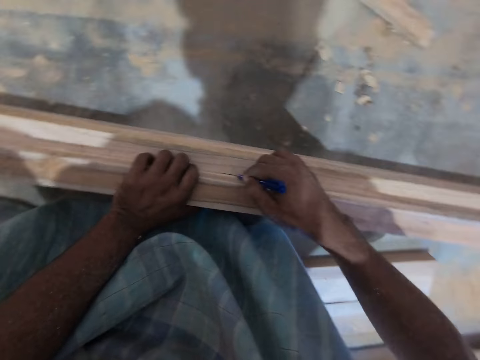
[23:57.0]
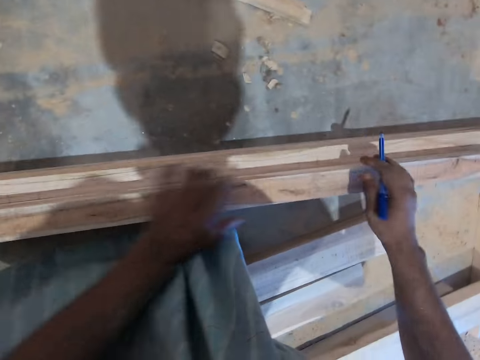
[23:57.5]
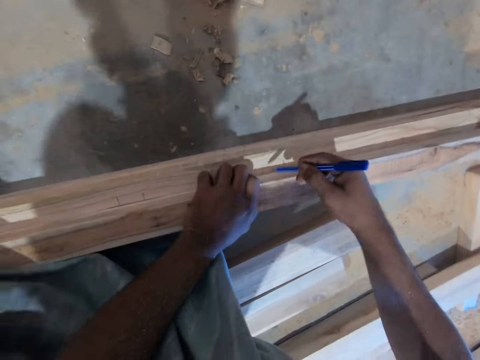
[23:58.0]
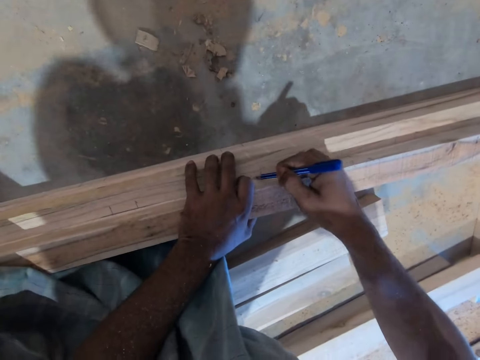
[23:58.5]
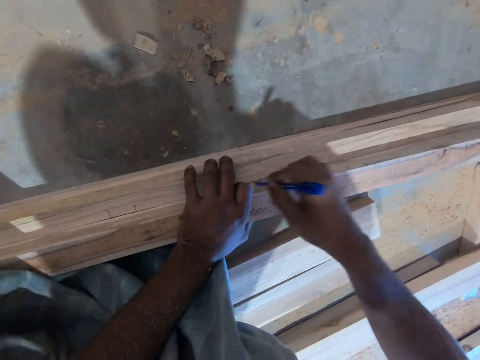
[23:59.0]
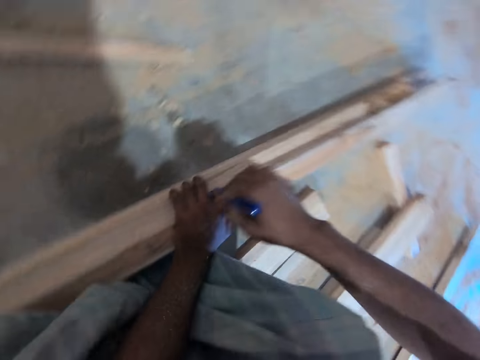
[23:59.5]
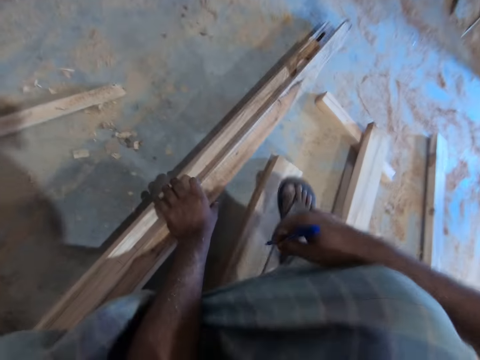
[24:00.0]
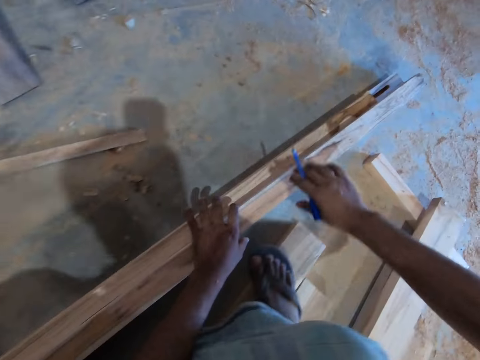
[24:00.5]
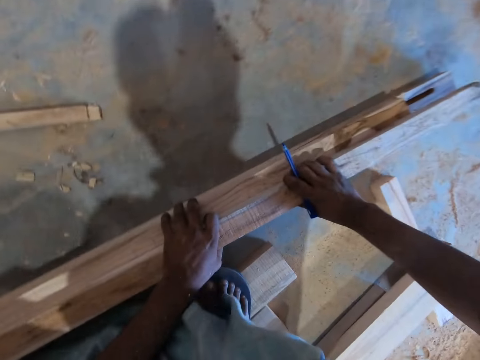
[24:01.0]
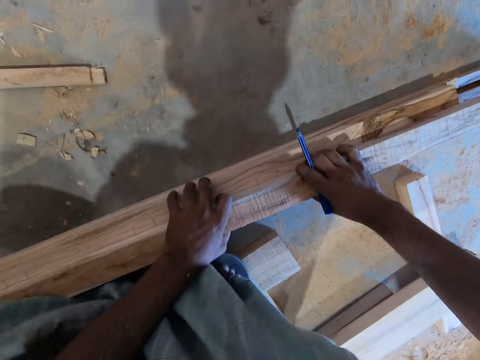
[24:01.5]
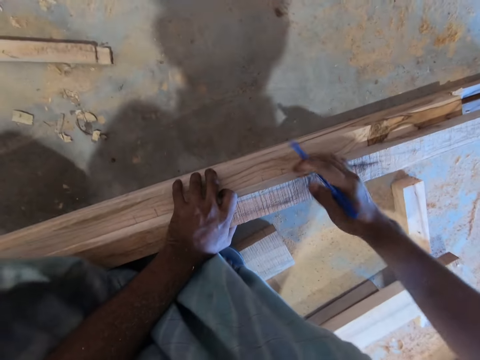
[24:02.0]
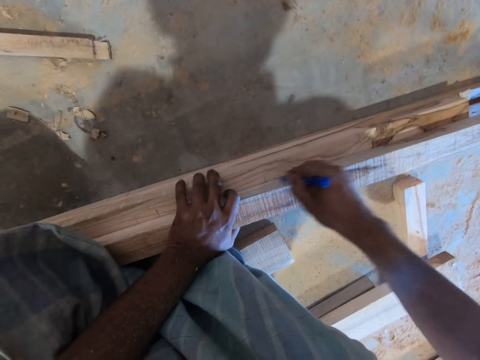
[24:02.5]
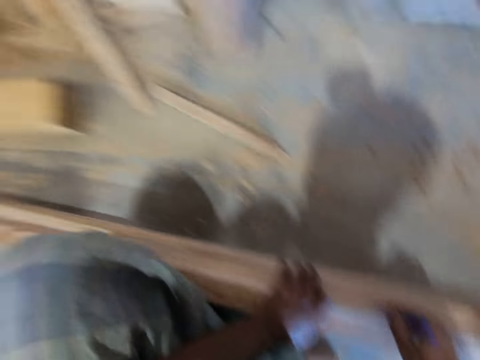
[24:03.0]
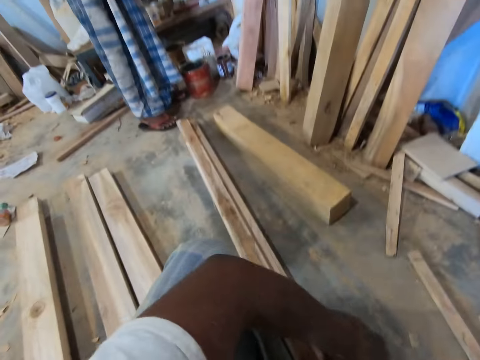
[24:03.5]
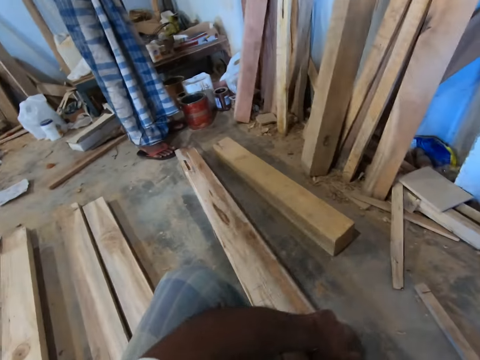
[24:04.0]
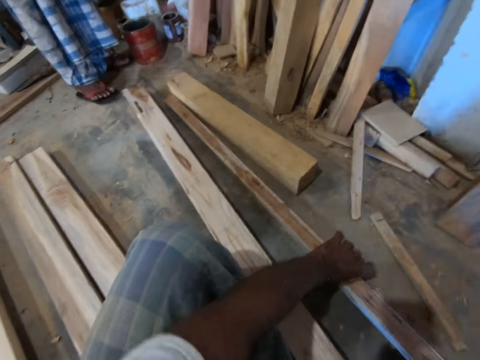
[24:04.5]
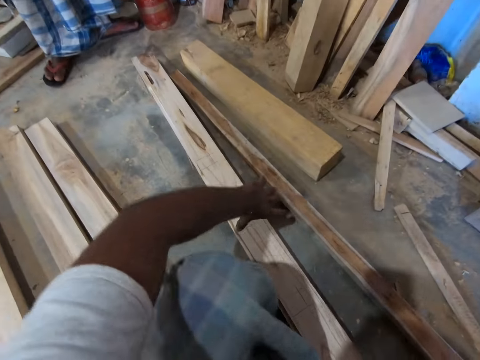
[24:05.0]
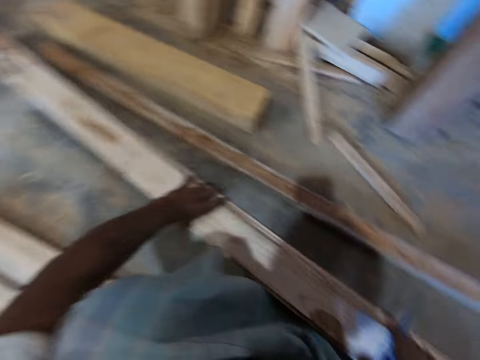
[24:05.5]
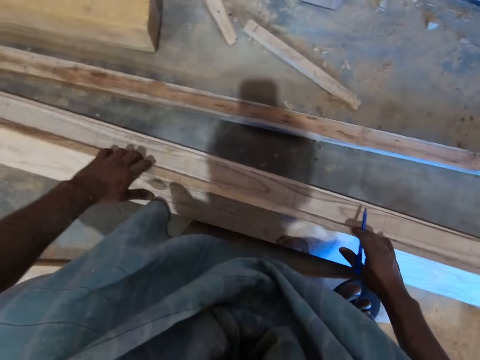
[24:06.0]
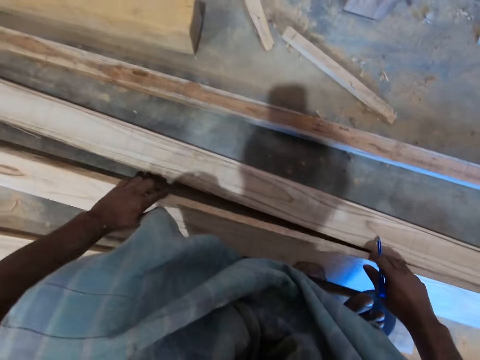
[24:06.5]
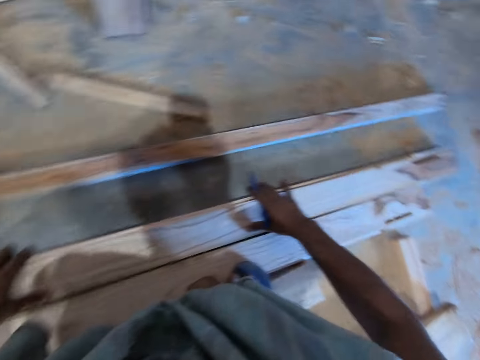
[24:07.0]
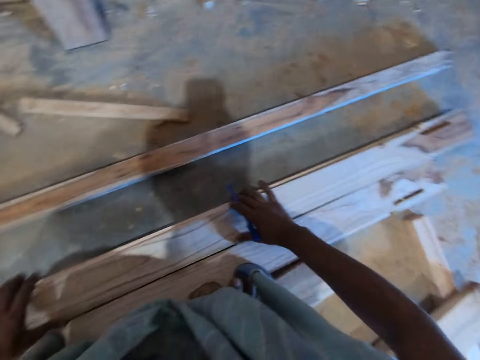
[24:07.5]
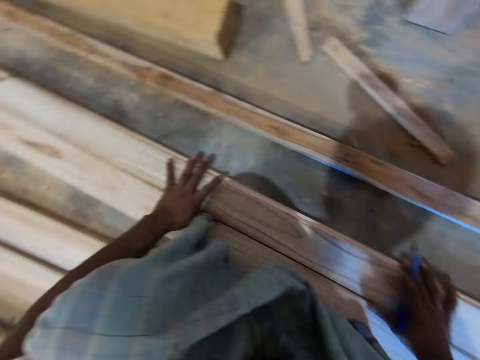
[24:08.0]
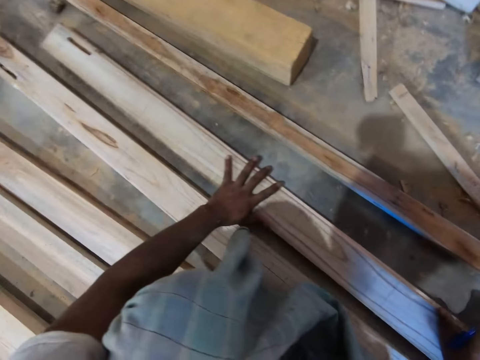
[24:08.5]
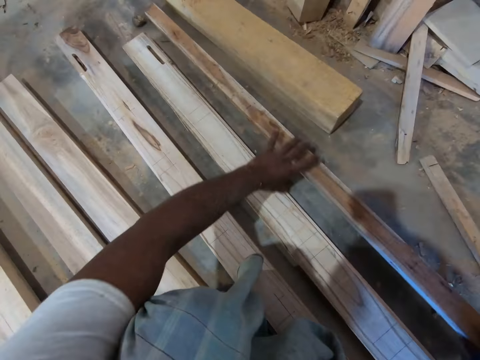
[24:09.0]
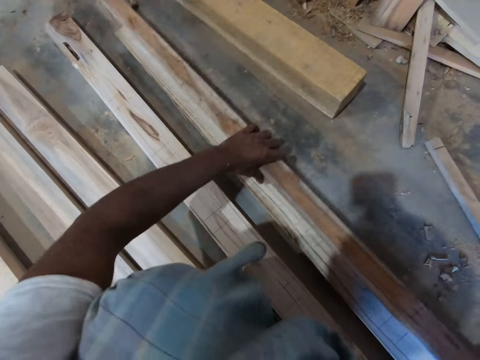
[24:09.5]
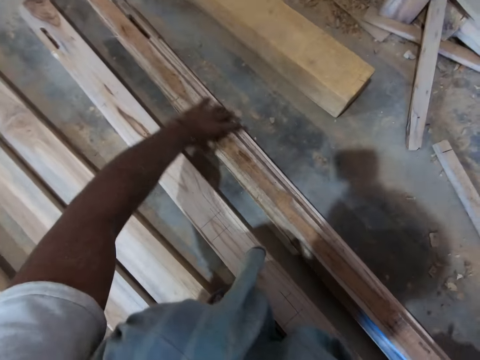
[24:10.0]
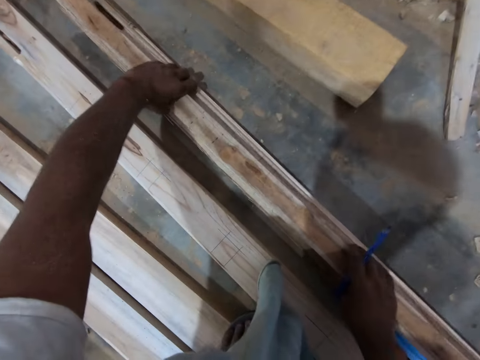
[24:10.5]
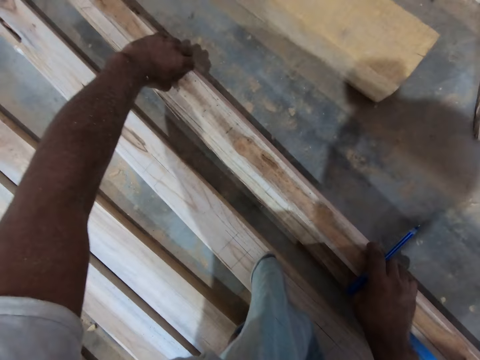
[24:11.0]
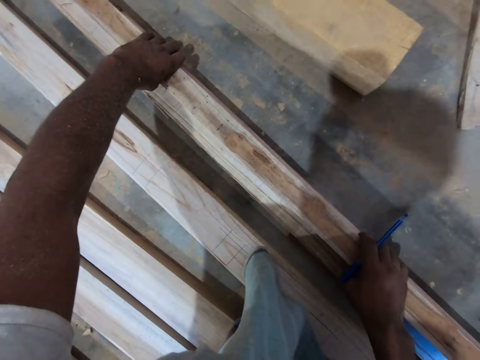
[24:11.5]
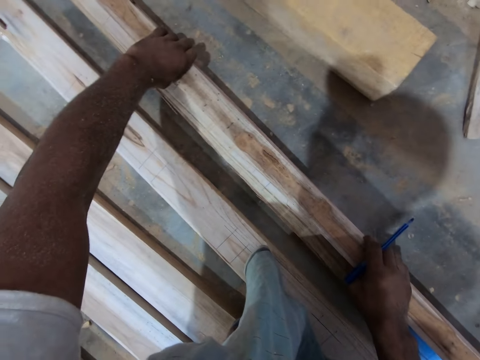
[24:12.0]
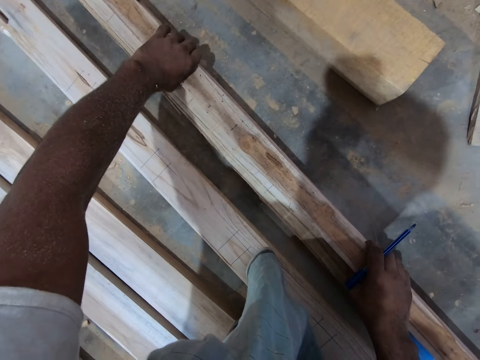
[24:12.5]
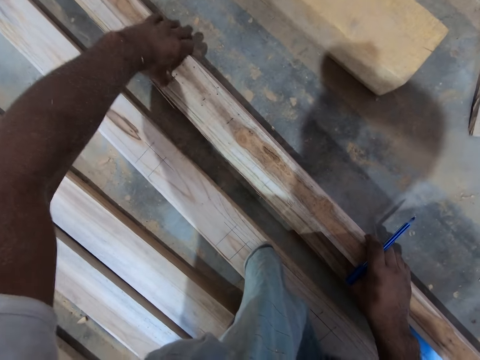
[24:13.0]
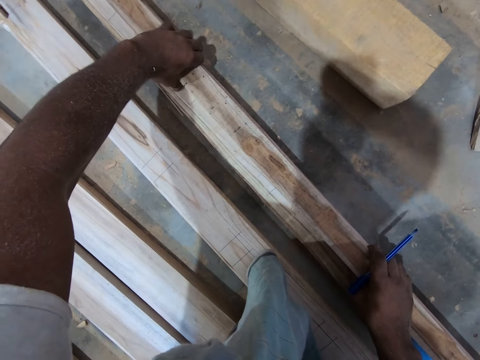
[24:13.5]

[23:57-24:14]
The camera wearer moves his left hand on the piece of wood on top of the pieces of wood. He marks the piece of wood from the pieces of wood on the floor with the pen in his right hand. He moves his left hand on the piece of wood on top of the pieces of wood. He holds the piece of wood on top of the pieces of wood on the floor with both hands. He adjusts the piece of wood. He marks the piece of wood from the pieces of wood on the floor with the pen in his right hand. He looks around the workshop. He takes the piece of wood on top of the pieces of wood on the floor with his left hand. He drops the piece of wood in his left hand on the floor with his left hand. He takes the piece of wood from the pieces of wood on the floor with both hands. He drops the piece of wood on the floor with both hands. He moves the piece of wood on the floor with both hands. He takes the piece of wood from the floor with his right hand. He holds the piece of wood in his right hand with both hands. He drops the piece of wood in both hands on top of the pieces of wood on the floor. He adjusts the piece of wood on top of the pieces of wood on the floor with both hands.

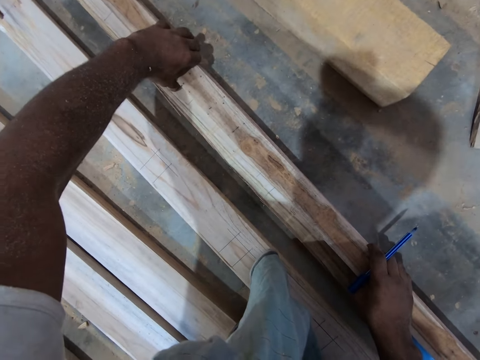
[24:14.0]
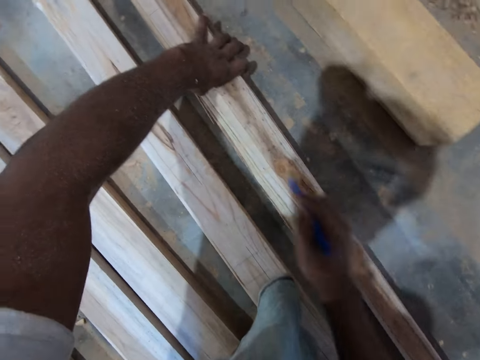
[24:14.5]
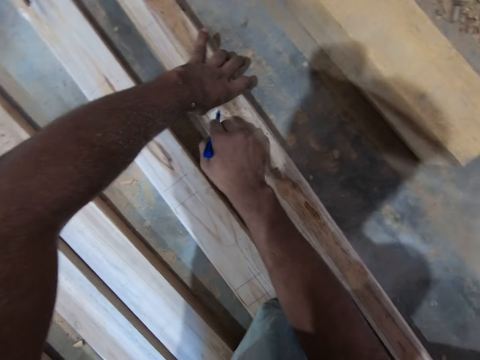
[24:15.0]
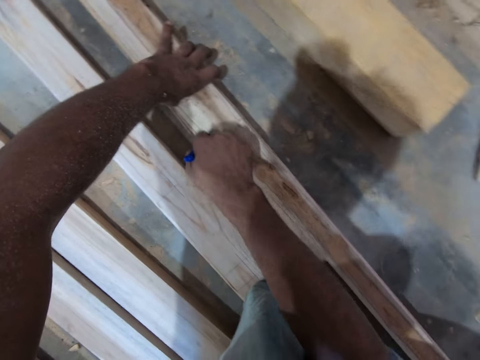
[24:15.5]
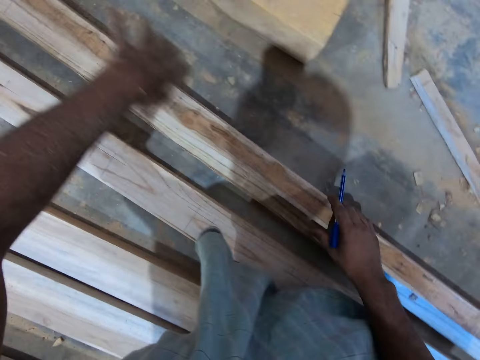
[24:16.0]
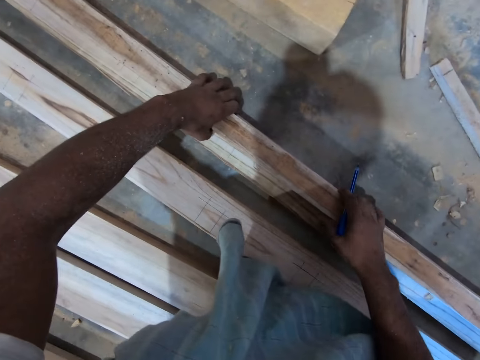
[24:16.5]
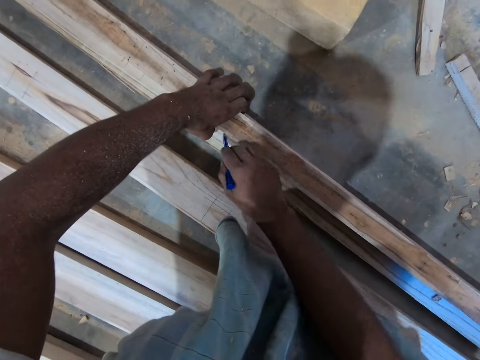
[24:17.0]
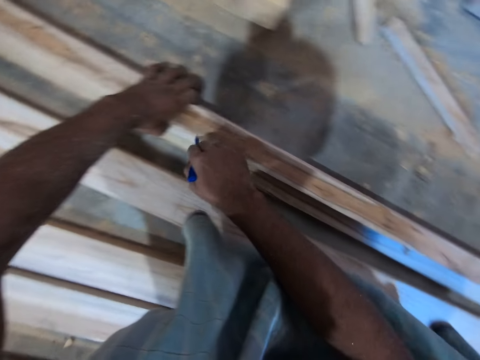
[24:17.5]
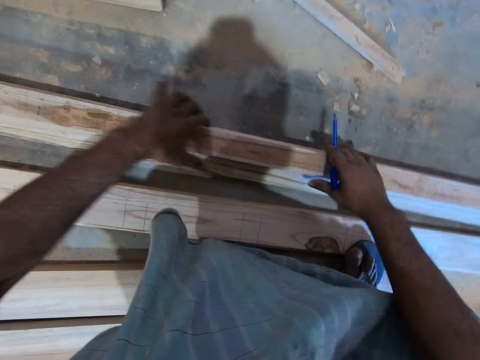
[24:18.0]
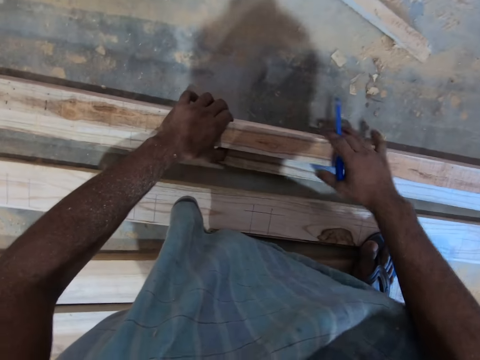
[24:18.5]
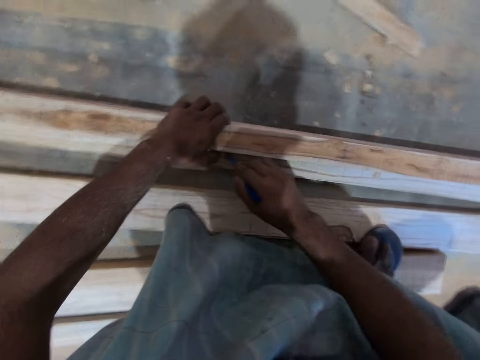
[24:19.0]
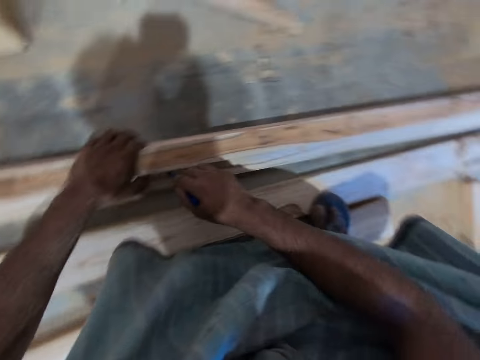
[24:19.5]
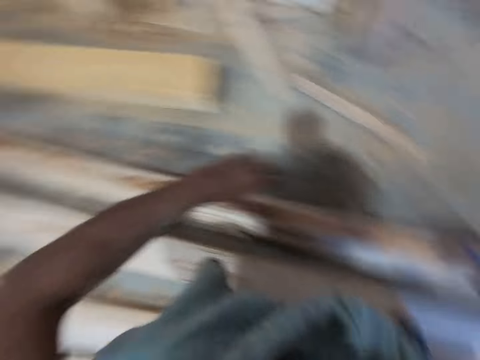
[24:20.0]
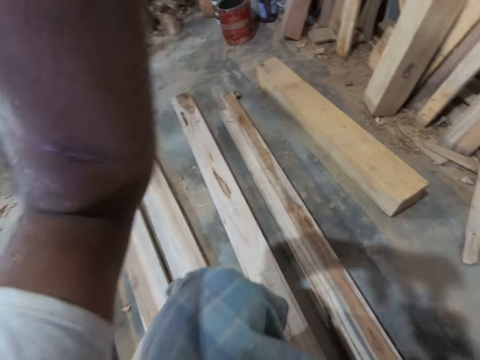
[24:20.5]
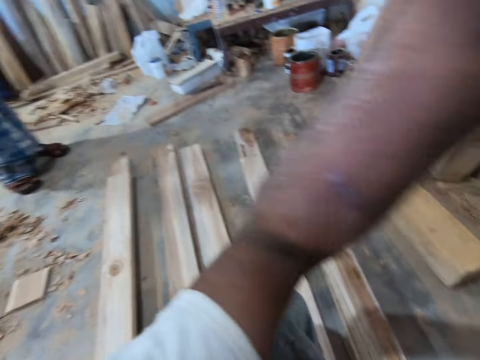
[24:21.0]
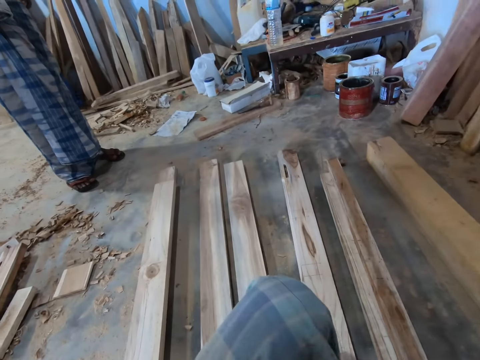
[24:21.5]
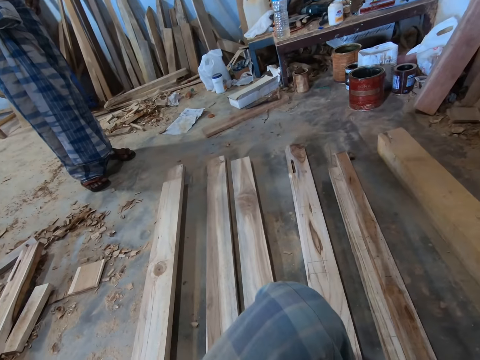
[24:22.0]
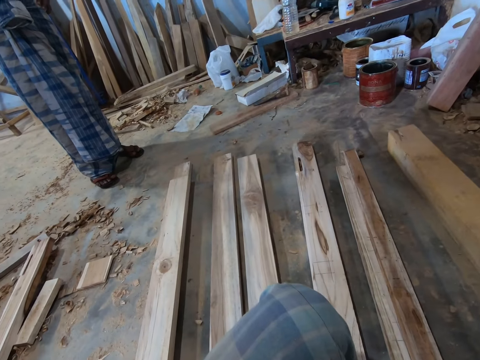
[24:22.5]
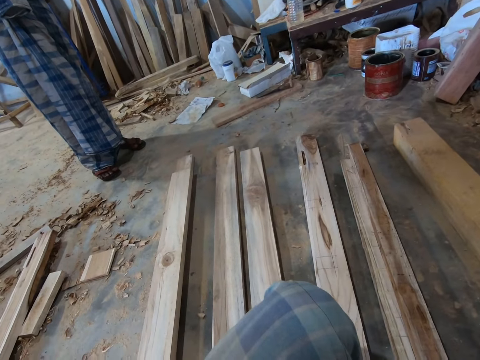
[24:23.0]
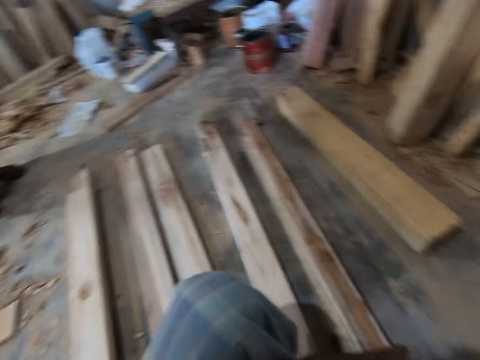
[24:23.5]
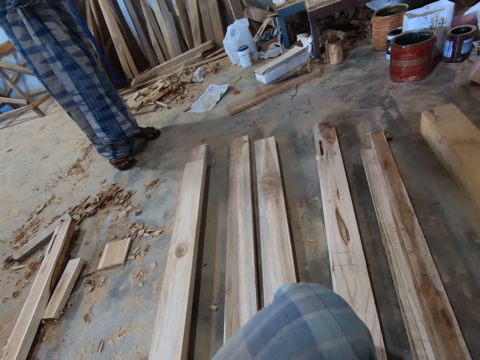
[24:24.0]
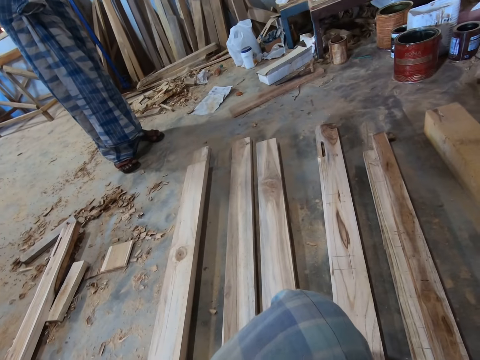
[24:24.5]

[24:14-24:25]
The camera wearer marks a piece of wood from the pieces of wood on the floor with the pen in his right hand. He moves his left hand on the piece of wood on top of the pieces of wood. He holds the piece of wood on top of the pieces of wood with both hands. He marks the piece of wood from the pieces of wood on the floor with the pen in his right hand. He moves his left hand on the piece of wood on top of the pieces of wood. He holds the piece of wood on top of the pieces of wood with both hands. He marks the piece of wood from the pieces of wood on the floor with the pen in his right hand. He moves his left hand towards his head. He stares at a person.
